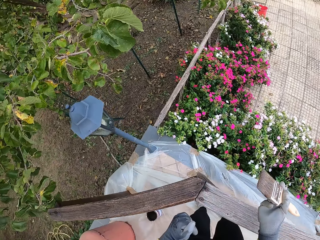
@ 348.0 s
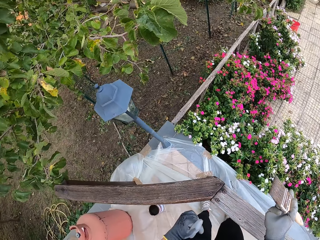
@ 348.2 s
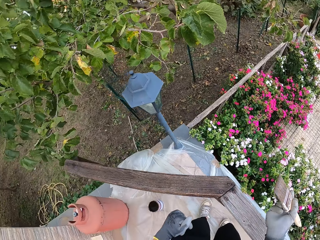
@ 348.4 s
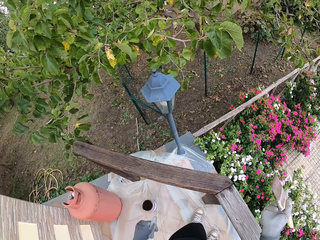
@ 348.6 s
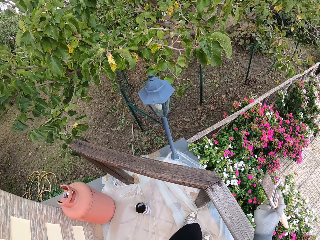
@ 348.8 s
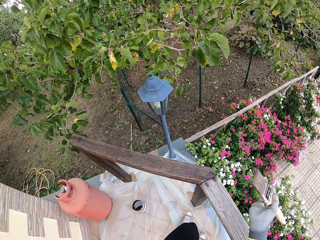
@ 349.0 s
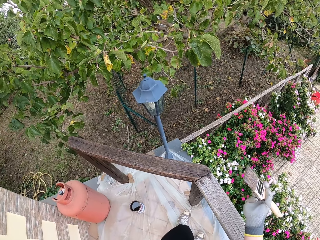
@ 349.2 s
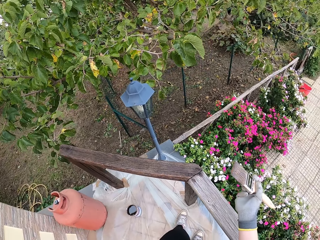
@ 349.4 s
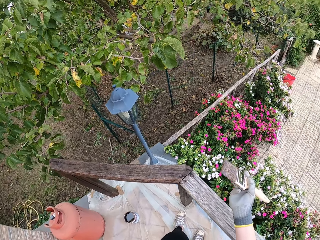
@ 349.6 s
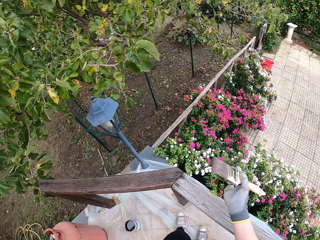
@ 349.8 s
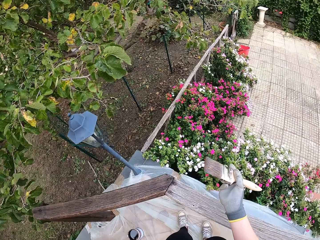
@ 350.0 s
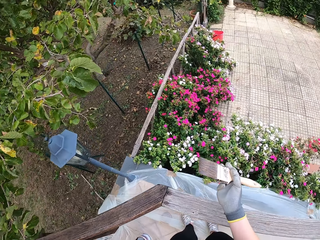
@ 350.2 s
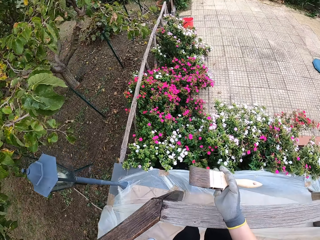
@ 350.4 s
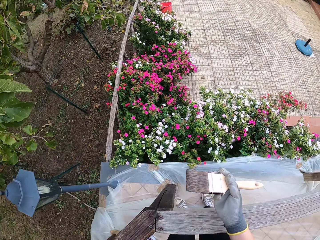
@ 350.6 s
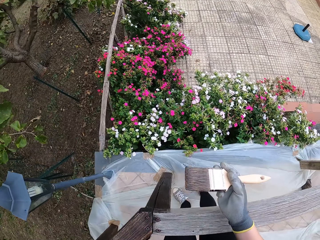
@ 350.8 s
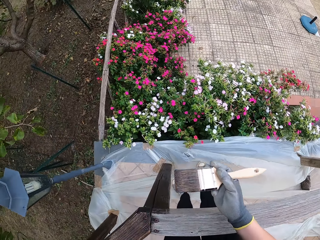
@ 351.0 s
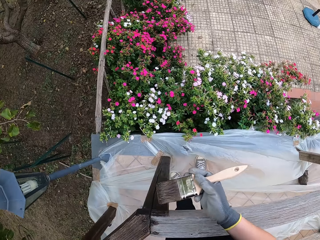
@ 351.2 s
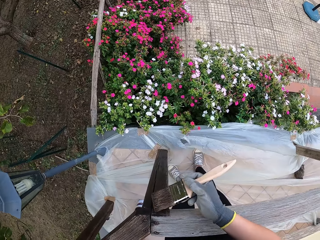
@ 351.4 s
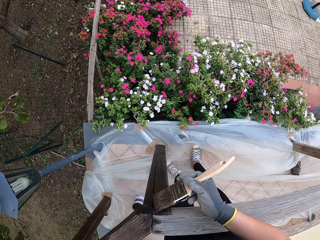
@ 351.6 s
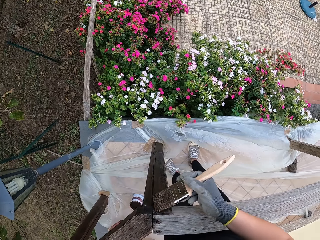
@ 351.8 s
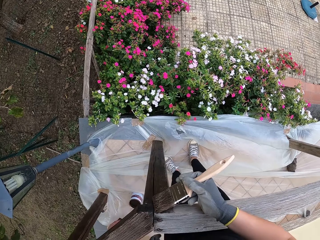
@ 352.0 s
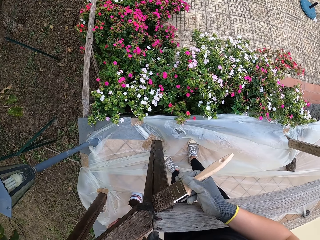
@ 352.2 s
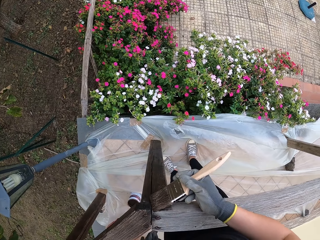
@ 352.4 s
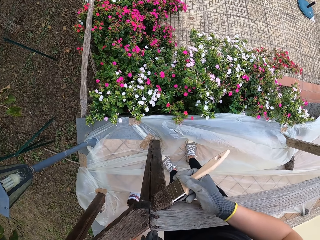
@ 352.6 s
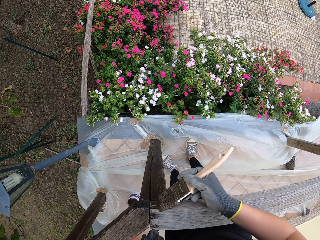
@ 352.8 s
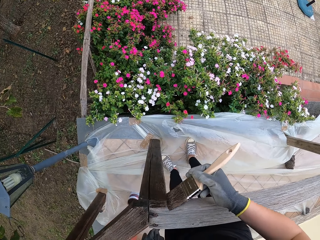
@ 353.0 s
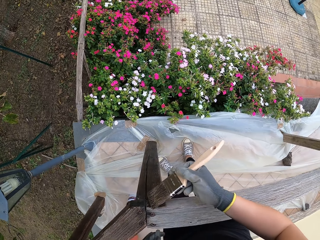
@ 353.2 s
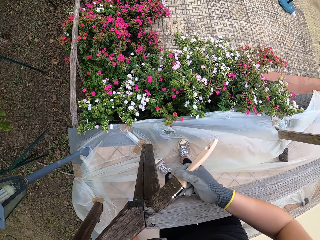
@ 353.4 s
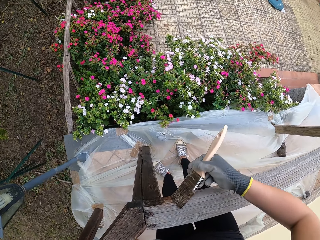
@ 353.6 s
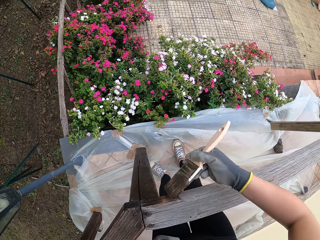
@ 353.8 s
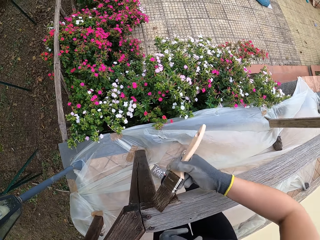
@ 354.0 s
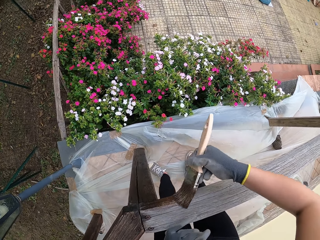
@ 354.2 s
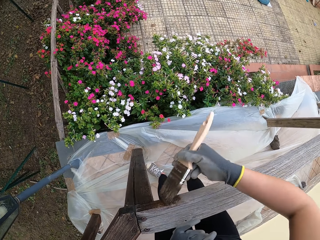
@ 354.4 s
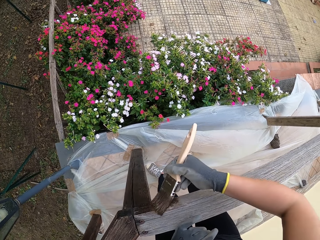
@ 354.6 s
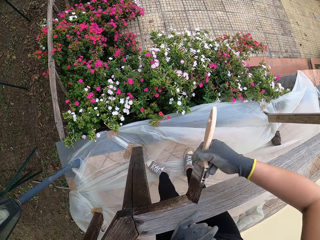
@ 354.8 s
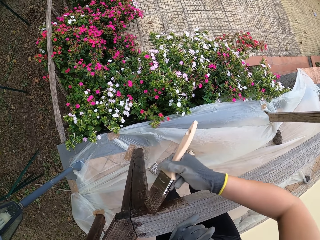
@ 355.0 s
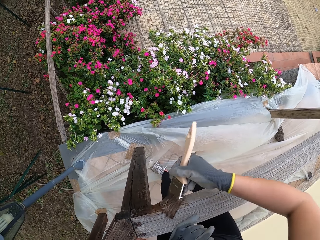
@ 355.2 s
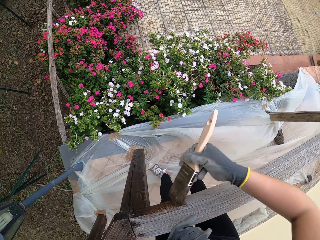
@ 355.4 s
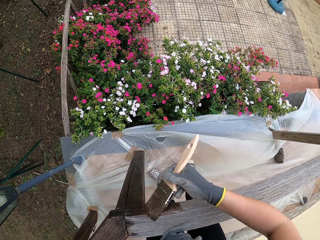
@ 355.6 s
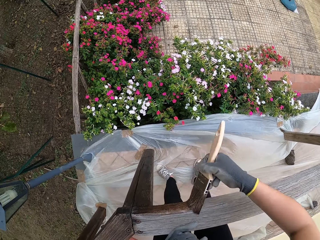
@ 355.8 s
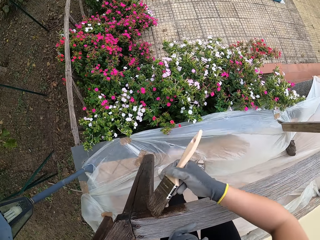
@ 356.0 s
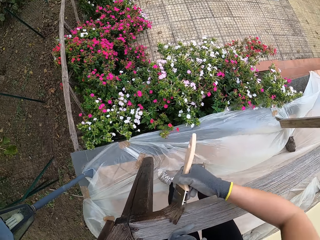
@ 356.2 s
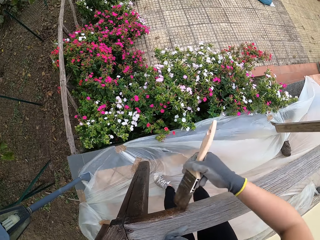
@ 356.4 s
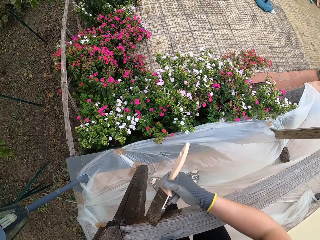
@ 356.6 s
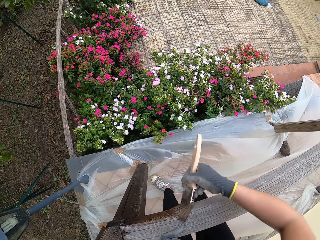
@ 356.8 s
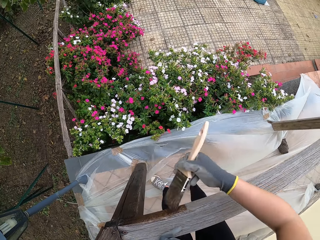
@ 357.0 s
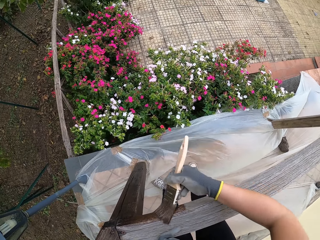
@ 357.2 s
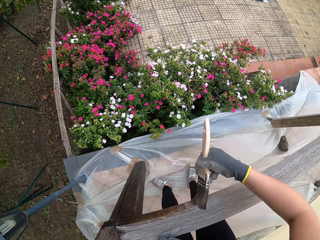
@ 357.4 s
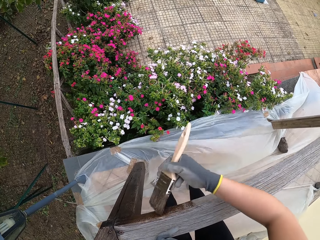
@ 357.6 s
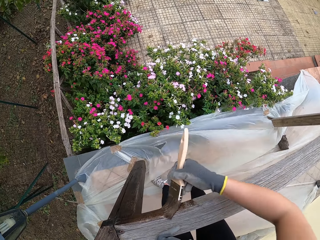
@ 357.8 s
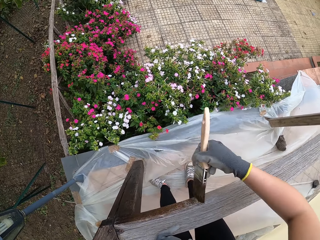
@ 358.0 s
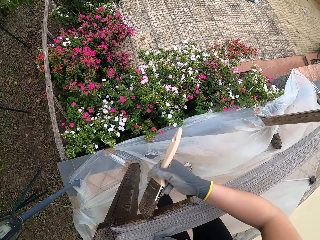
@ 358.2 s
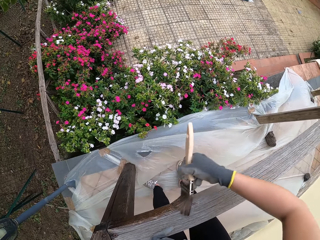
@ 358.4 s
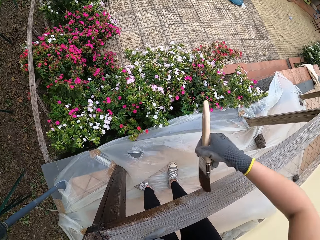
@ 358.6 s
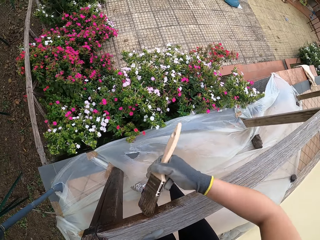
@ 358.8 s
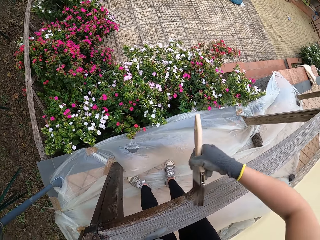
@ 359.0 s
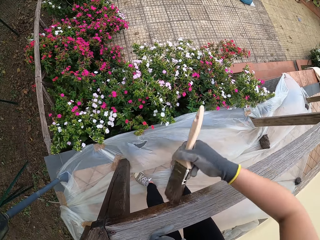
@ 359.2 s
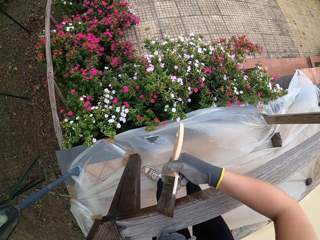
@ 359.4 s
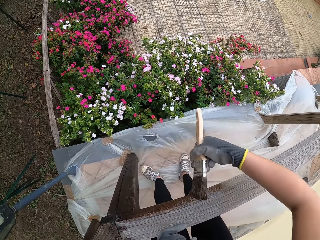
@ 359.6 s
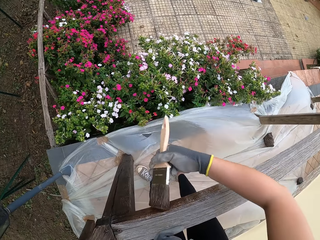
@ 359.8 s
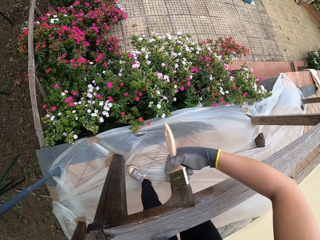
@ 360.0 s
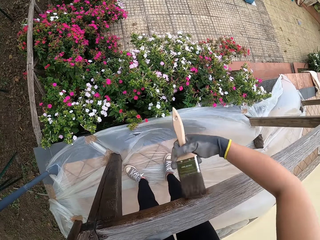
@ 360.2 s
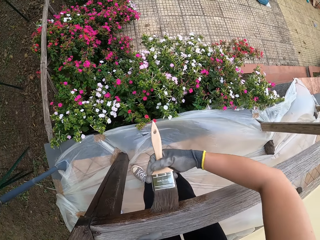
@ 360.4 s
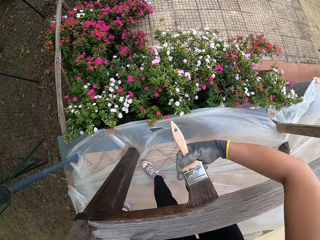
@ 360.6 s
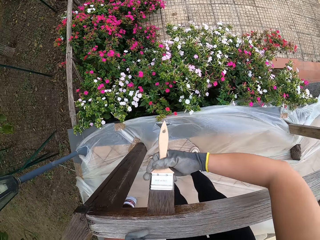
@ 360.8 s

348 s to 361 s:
The camera wearer looks at the wood rail. They apply paint to the wooden top rail with the paint brush. They touch the wood rail. They paint the wood rail.

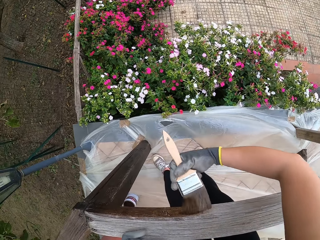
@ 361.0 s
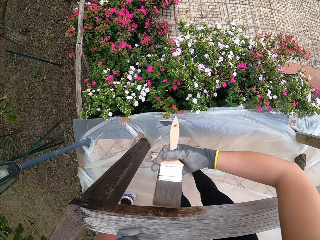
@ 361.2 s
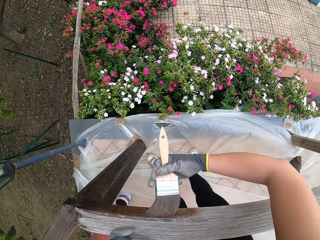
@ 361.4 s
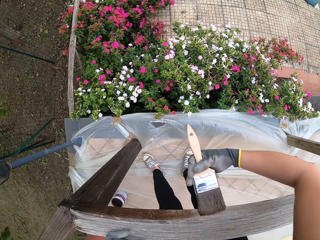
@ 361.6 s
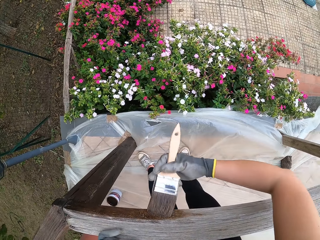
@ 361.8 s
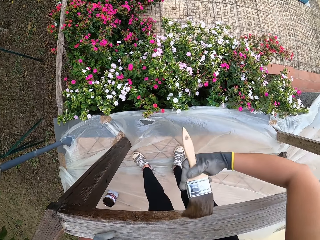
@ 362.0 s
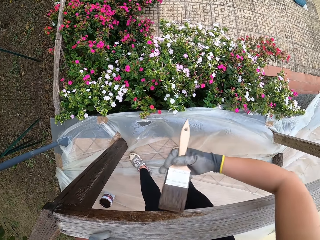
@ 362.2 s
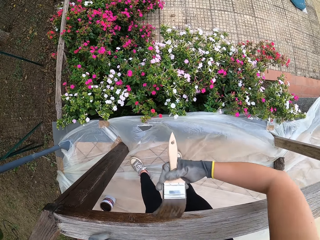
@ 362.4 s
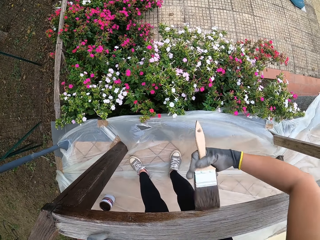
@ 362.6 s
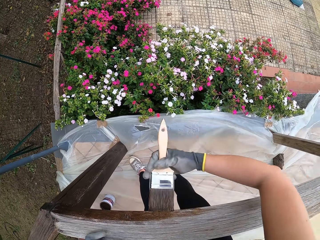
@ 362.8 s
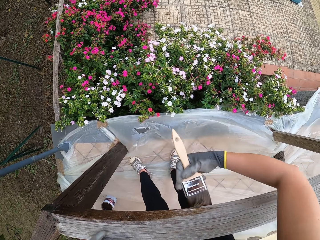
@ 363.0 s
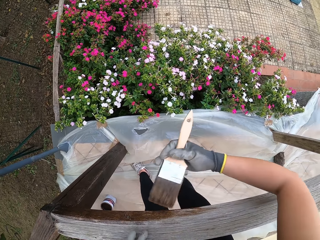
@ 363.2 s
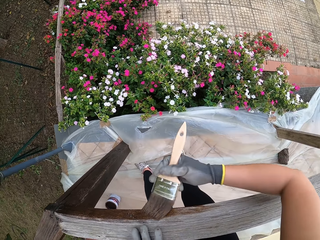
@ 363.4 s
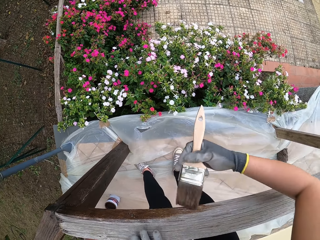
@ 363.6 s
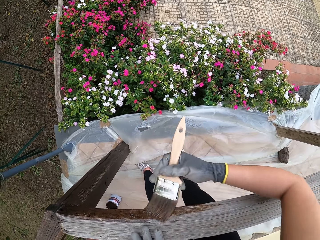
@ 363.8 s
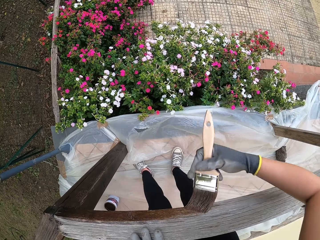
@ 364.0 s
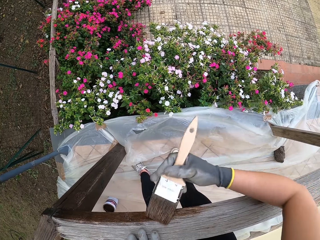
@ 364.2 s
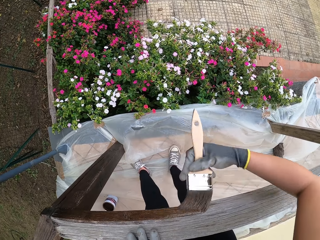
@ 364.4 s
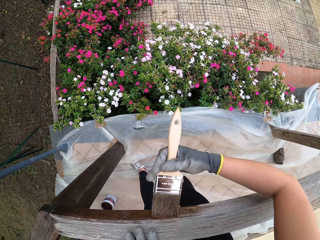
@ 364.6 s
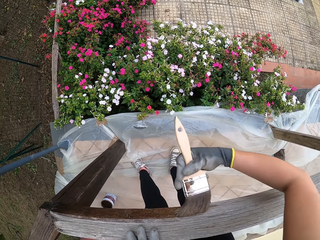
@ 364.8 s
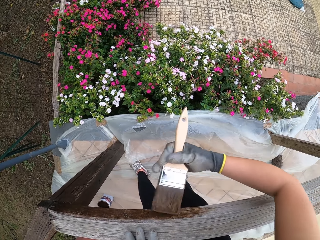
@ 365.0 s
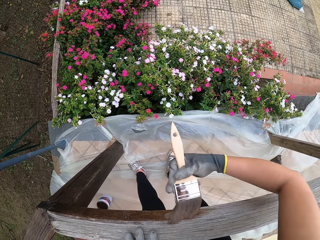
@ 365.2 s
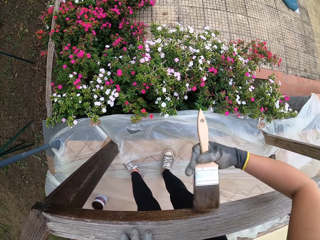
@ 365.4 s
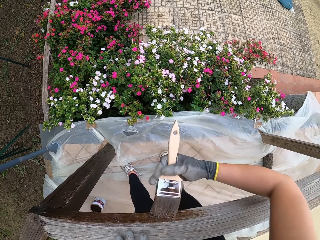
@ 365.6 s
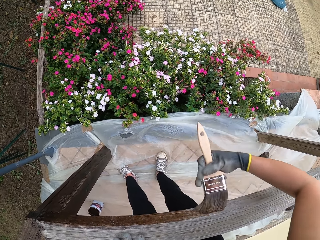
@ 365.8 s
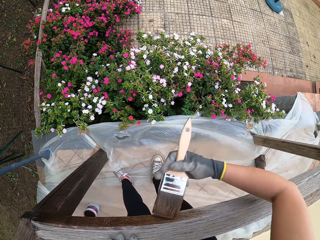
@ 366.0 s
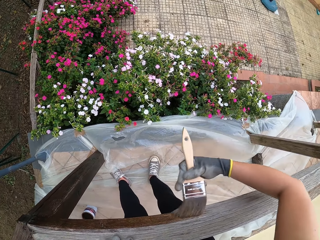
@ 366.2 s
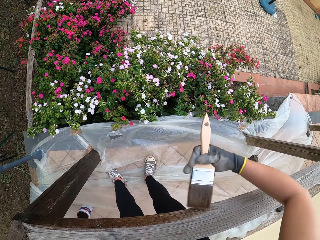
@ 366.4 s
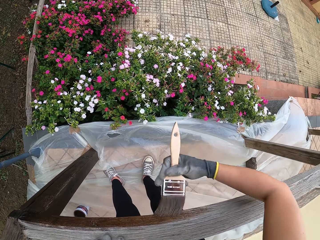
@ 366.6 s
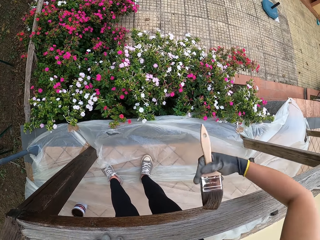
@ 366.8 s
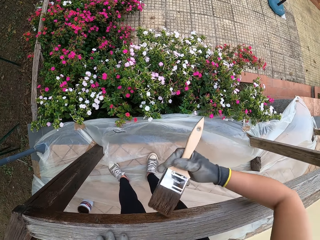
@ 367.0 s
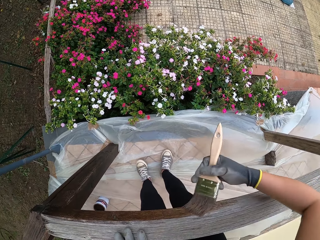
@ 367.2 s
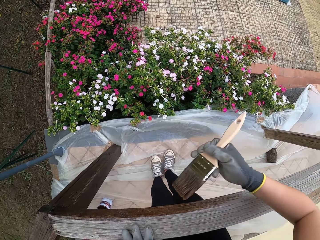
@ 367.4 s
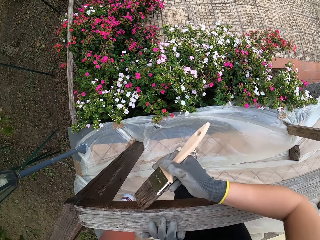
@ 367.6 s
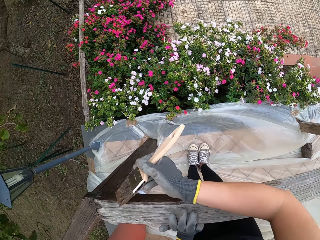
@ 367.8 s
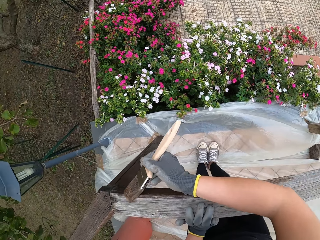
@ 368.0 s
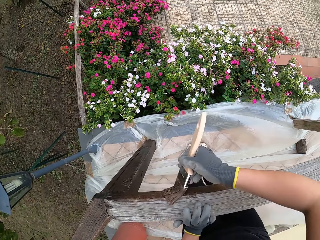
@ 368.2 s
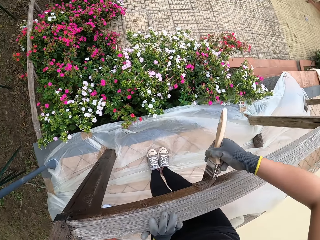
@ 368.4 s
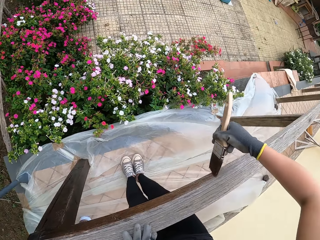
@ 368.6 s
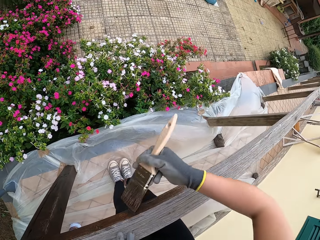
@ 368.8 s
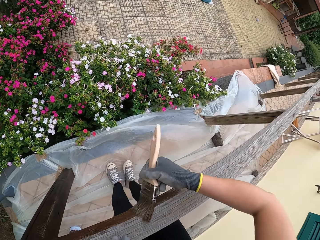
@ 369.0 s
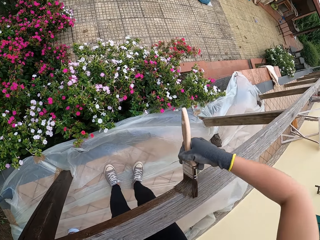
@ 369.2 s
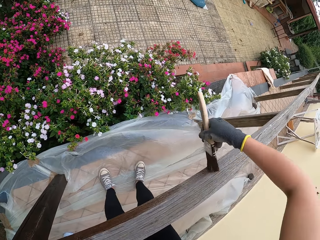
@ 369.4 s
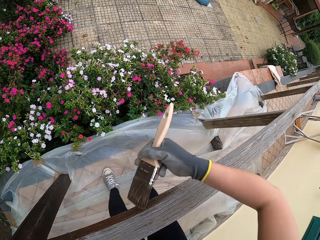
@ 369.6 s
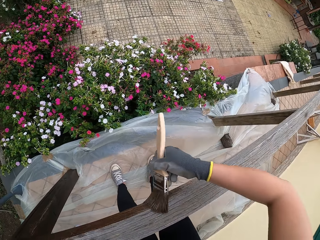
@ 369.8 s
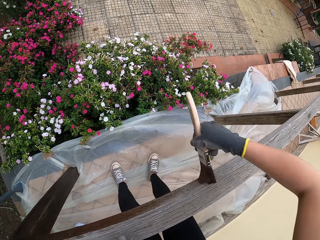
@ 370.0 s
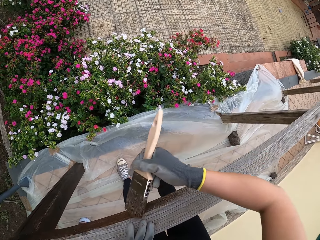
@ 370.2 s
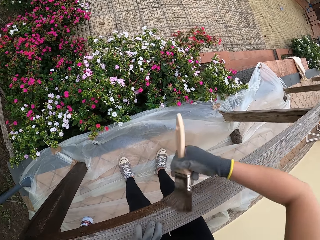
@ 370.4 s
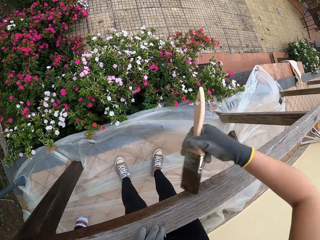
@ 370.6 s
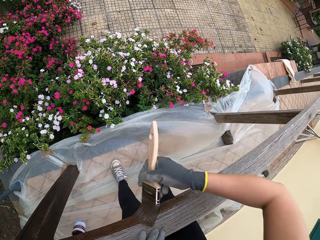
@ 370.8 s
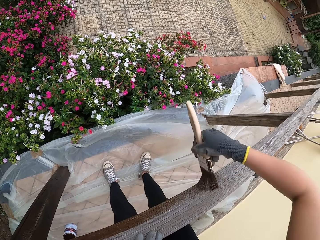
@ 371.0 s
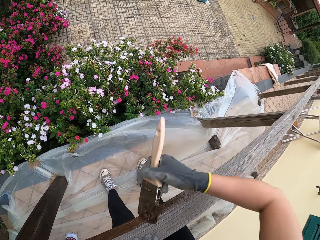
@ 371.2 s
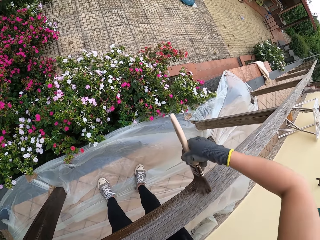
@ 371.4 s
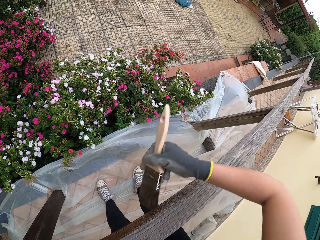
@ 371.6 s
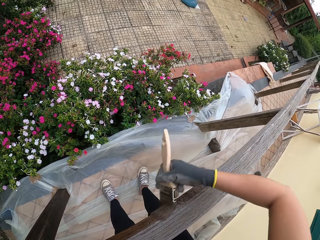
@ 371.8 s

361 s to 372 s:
The camera wearer moves his leg.
